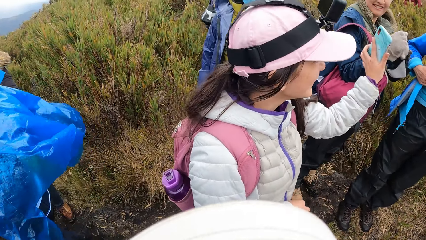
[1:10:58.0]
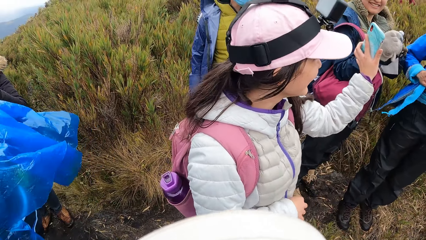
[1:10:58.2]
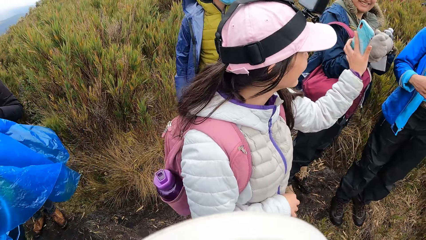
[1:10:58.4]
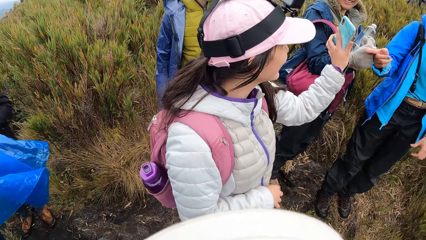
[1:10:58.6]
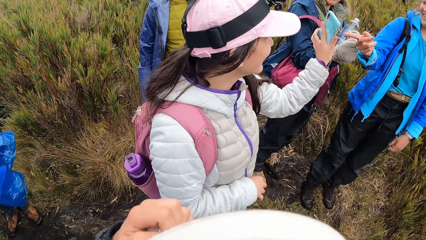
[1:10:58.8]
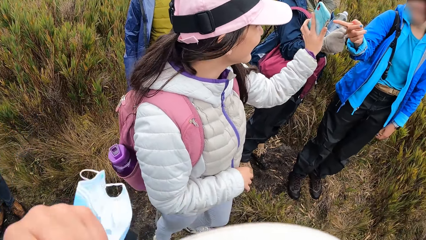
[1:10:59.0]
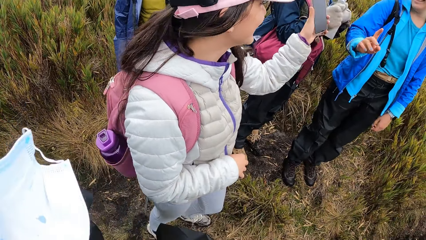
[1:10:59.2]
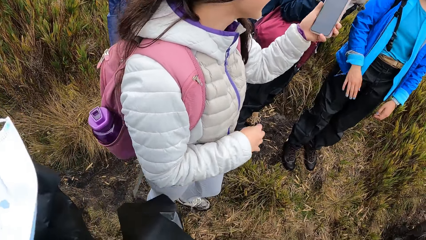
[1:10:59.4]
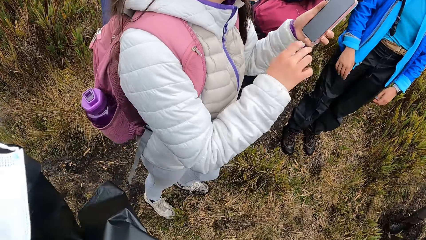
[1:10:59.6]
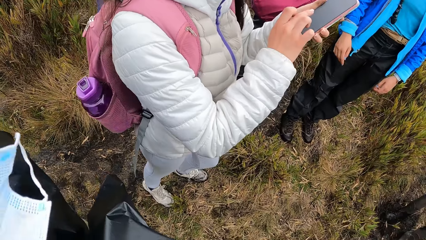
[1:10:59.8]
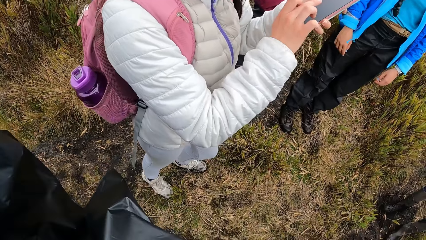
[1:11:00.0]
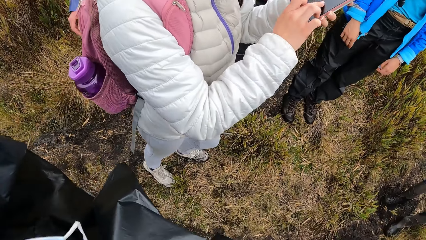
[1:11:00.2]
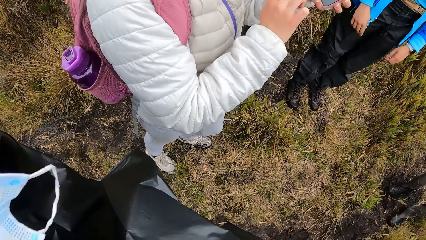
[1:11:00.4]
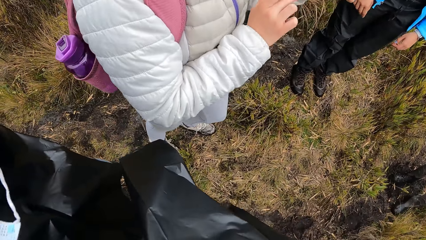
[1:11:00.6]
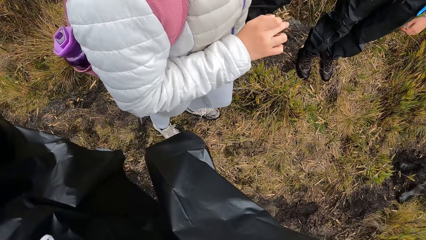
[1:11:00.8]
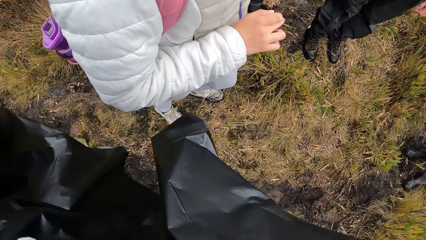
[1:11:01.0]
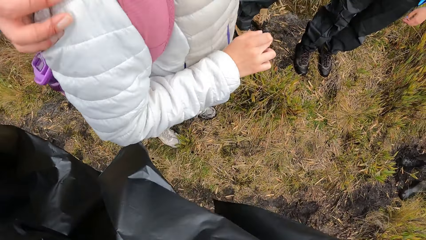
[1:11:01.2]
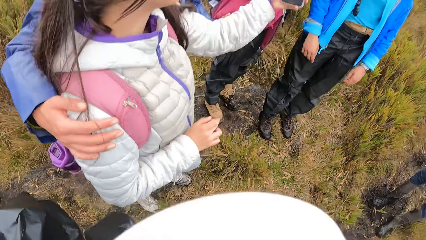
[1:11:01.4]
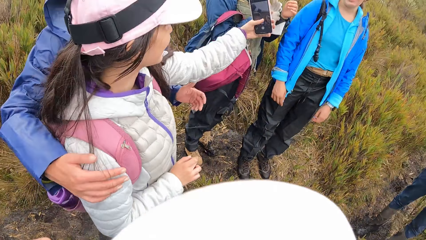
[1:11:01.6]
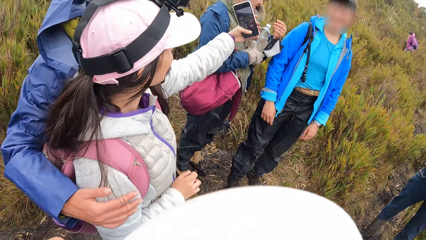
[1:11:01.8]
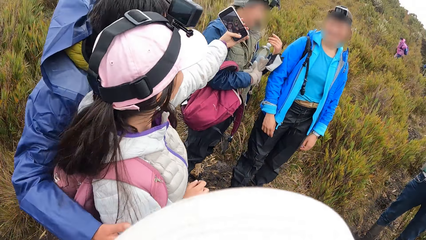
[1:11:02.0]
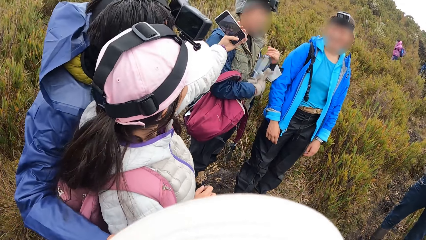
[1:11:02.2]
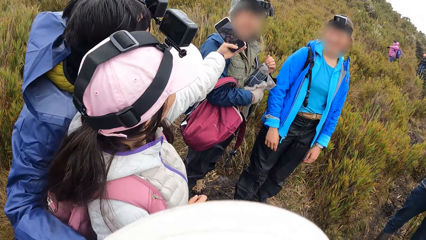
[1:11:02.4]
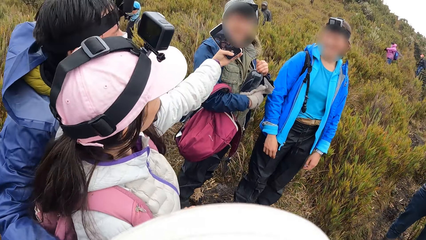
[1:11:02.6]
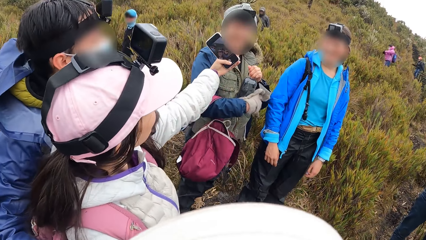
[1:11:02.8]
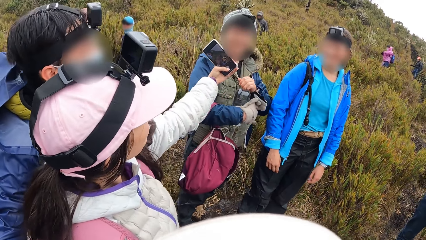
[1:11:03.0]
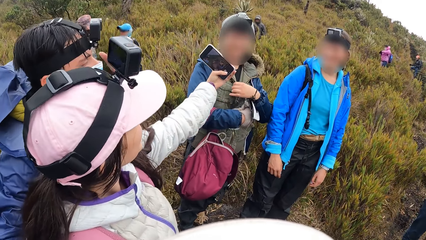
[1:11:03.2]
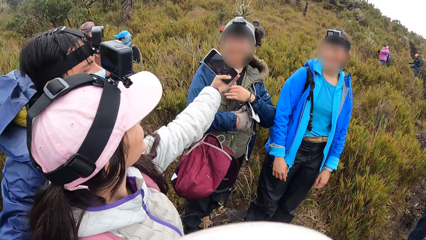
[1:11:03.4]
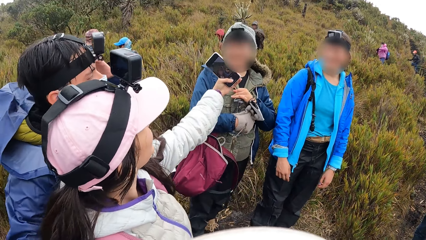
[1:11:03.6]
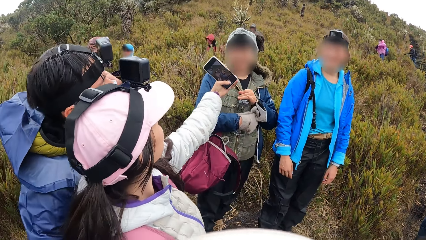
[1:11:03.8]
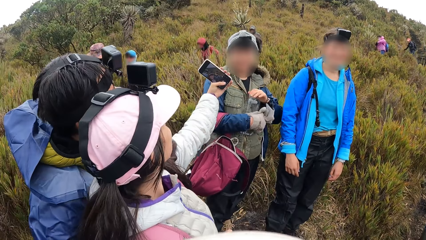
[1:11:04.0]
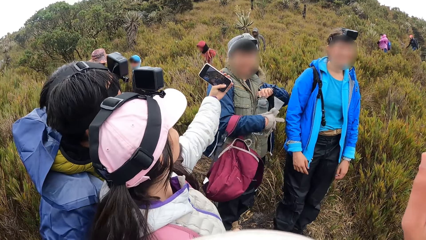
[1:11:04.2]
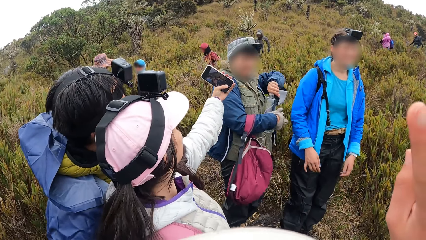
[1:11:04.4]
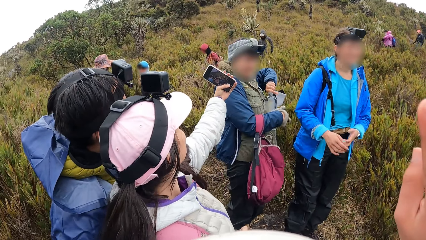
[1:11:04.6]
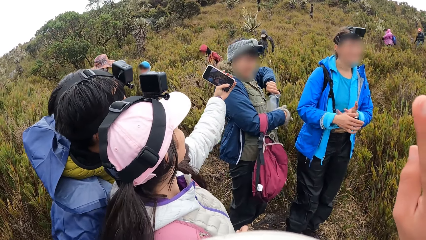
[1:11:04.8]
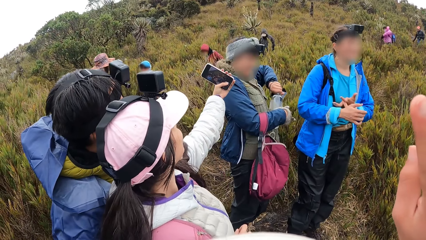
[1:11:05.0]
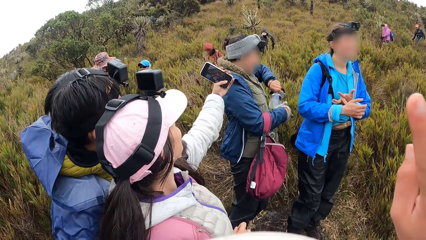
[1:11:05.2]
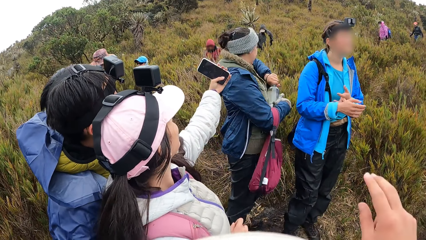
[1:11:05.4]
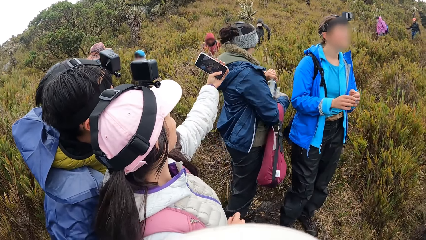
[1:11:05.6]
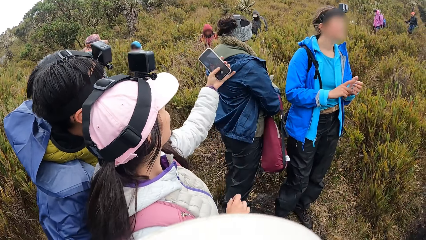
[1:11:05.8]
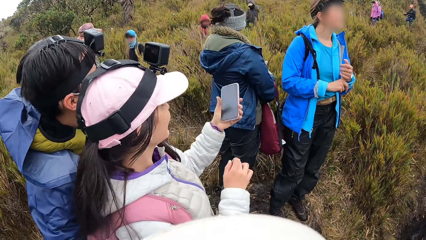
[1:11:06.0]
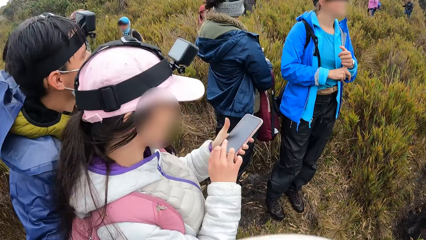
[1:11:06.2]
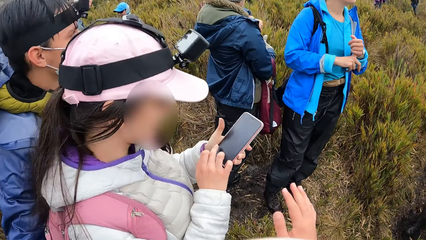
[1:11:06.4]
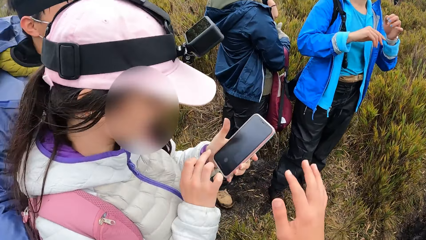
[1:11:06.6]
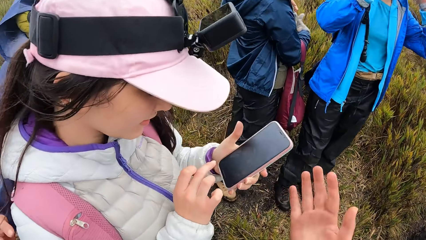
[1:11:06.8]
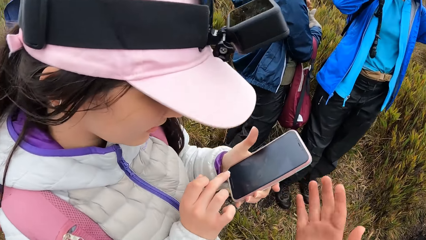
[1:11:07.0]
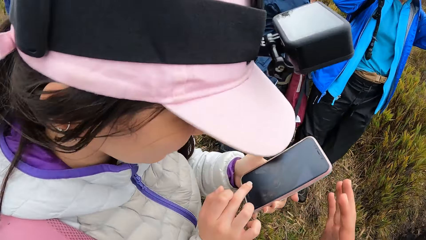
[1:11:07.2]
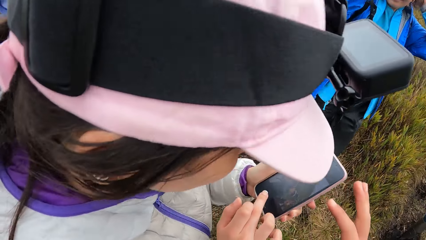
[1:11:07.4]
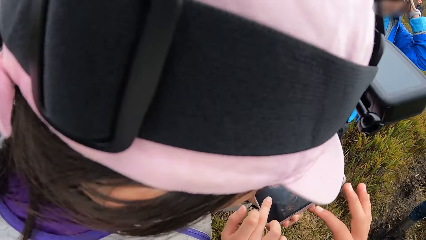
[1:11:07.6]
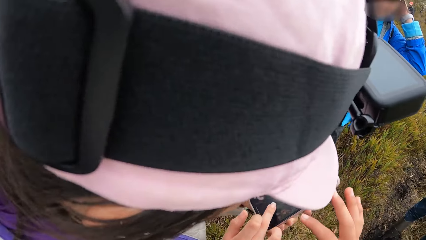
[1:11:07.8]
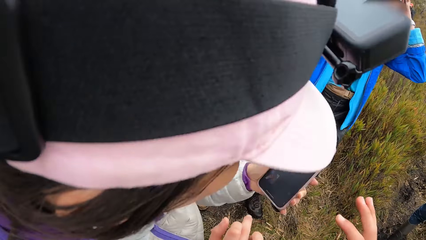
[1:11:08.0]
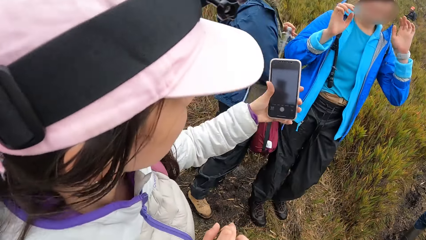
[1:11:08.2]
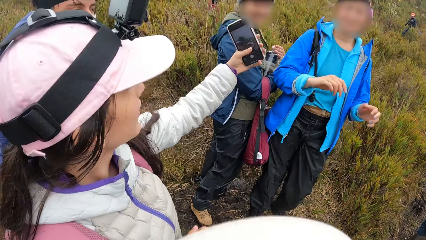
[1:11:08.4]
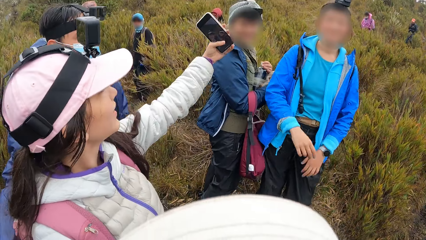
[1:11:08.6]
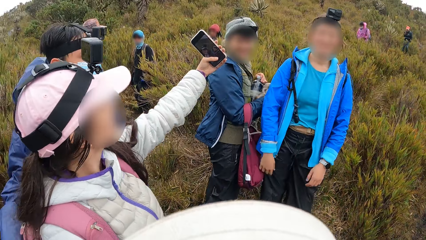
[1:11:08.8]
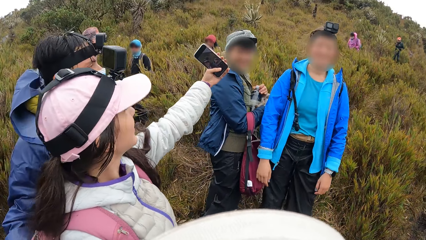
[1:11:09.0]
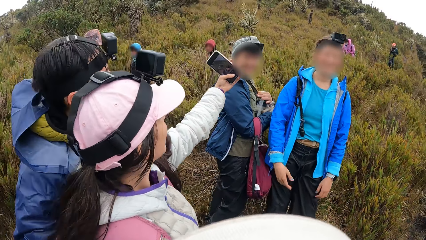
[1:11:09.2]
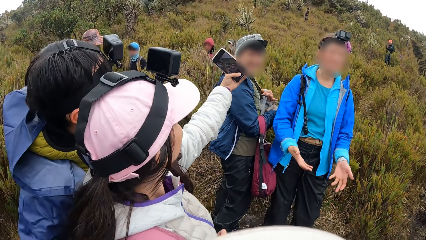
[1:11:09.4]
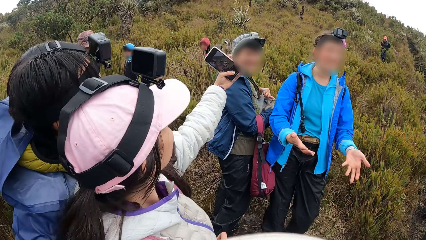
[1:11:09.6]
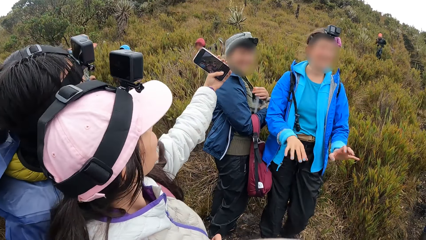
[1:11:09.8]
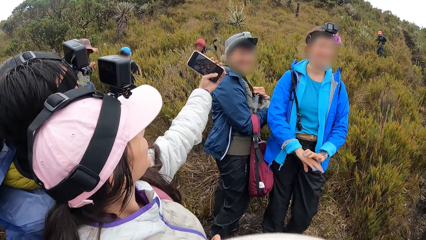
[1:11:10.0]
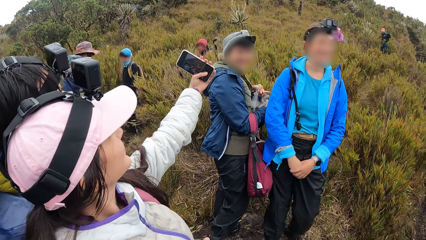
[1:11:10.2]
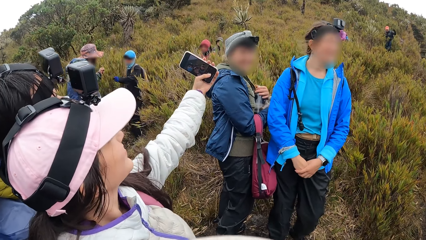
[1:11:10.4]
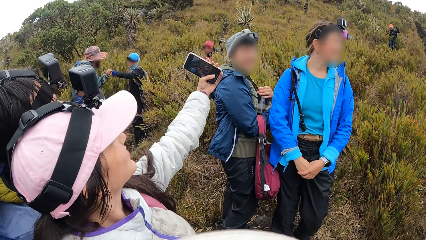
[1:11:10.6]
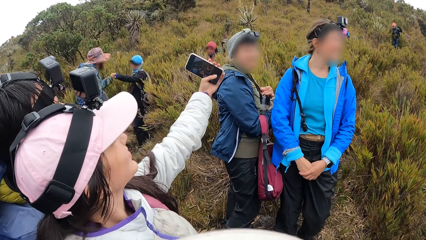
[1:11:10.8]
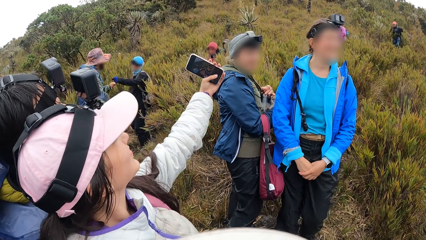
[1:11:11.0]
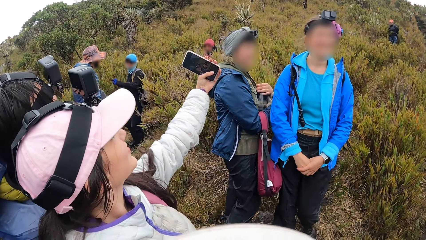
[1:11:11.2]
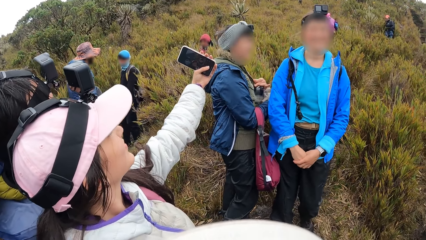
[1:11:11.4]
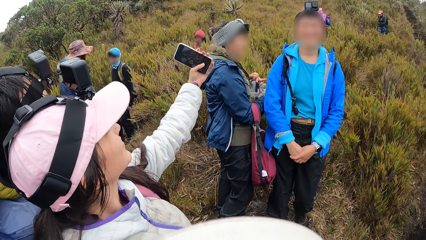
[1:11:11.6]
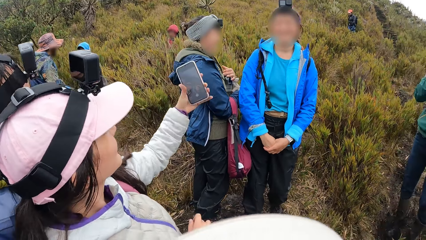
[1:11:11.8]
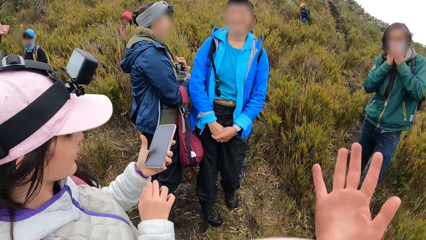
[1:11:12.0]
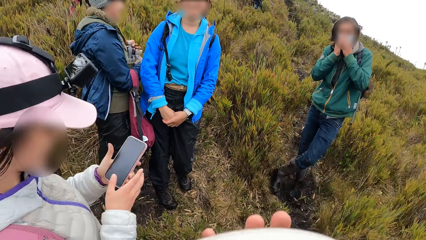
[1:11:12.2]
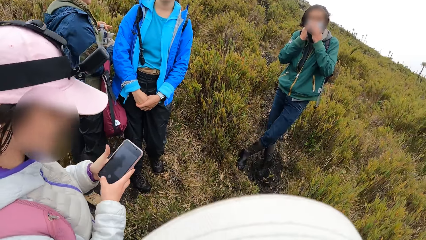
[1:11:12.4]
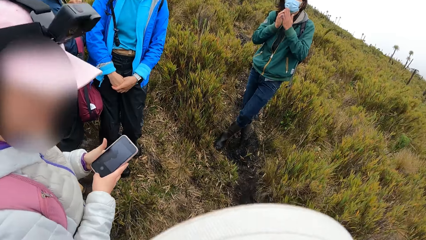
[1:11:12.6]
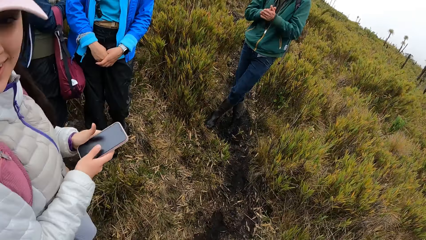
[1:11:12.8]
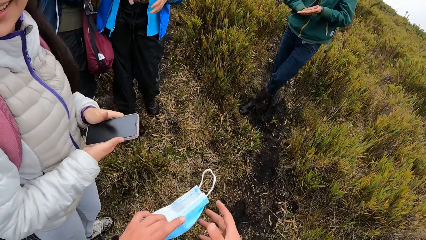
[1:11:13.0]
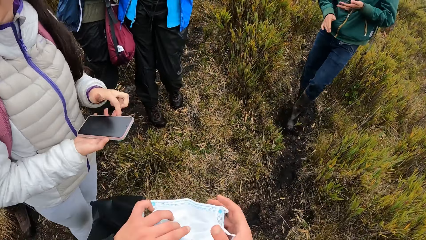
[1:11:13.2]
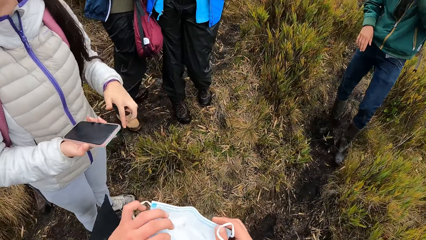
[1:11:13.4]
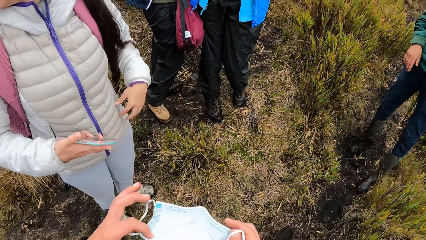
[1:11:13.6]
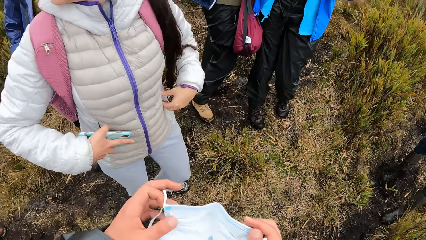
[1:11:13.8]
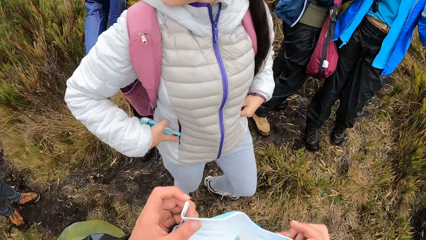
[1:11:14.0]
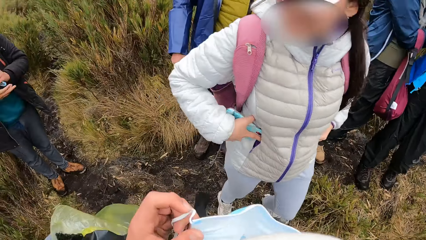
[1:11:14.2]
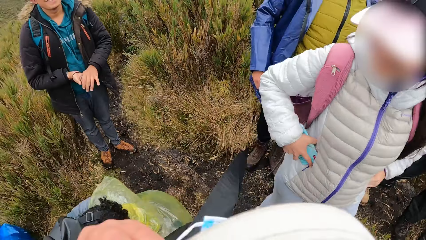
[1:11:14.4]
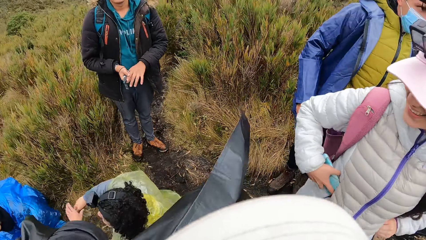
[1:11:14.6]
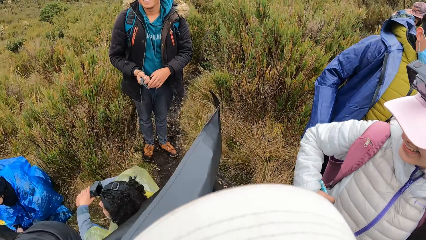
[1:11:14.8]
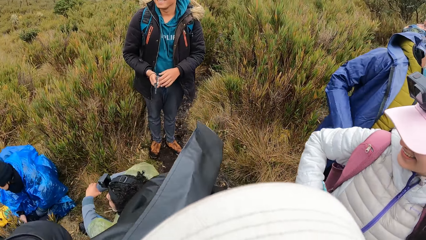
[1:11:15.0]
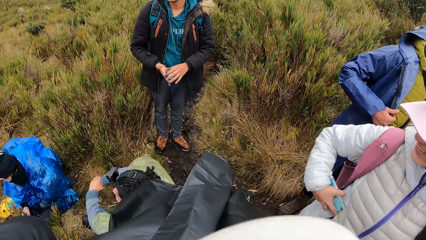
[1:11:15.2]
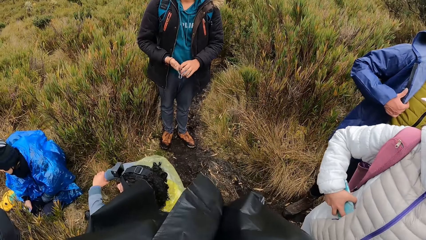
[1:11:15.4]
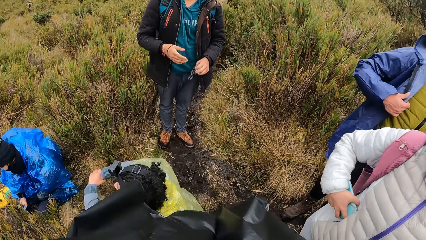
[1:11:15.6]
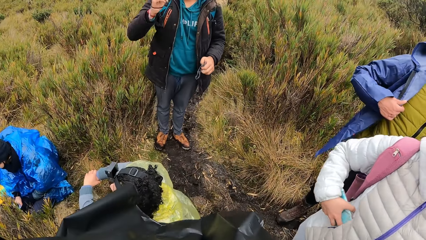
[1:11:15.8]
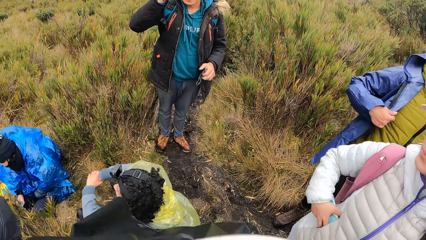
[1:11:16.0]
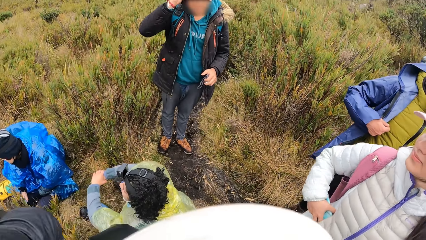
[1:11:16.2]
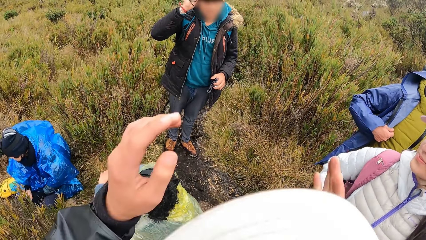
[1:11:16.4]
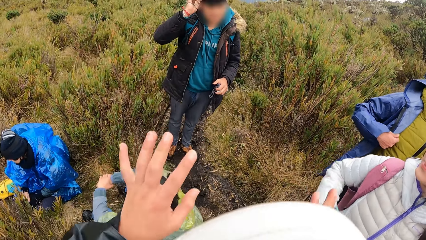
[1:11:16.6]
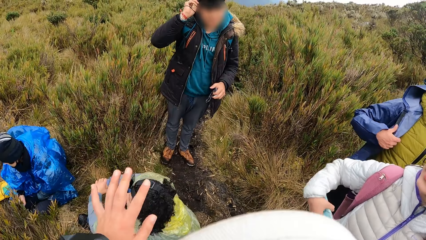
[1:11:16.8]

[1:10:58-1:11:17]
The woman shows the screen of the mobile phone to a man. The woman snaps a selfie with another man. The woman operates the mobile phone with her hands. The camera wearer waves a hand. She stands on the road. The woman snaps a selfie with the second man. The camera wearer puts on a face mask with her hands. The woman puts the mobile phone in her pocket with her right hand.
